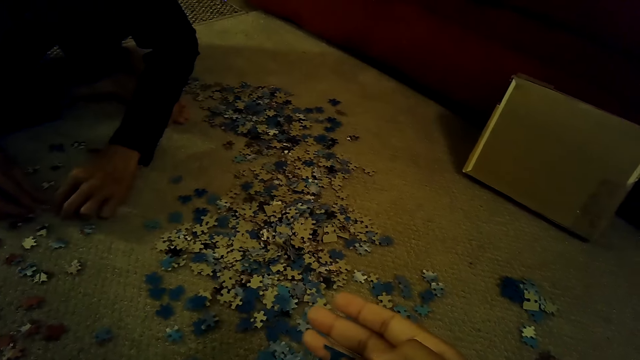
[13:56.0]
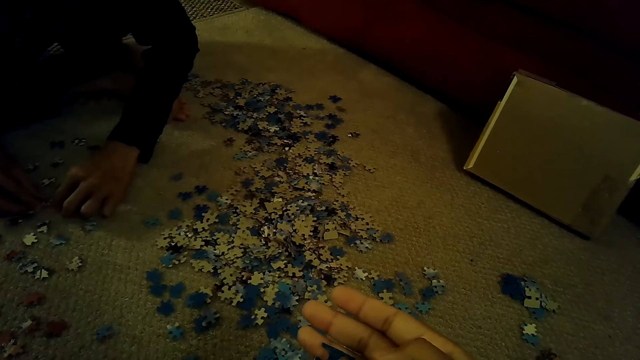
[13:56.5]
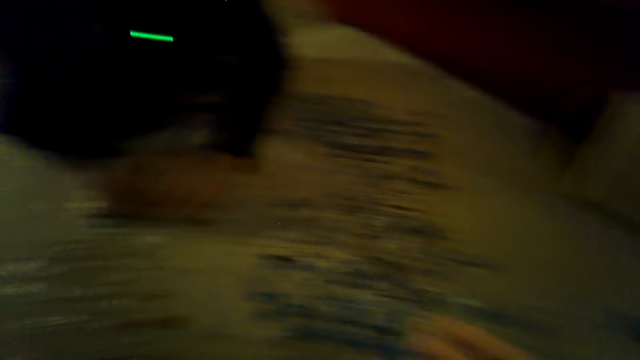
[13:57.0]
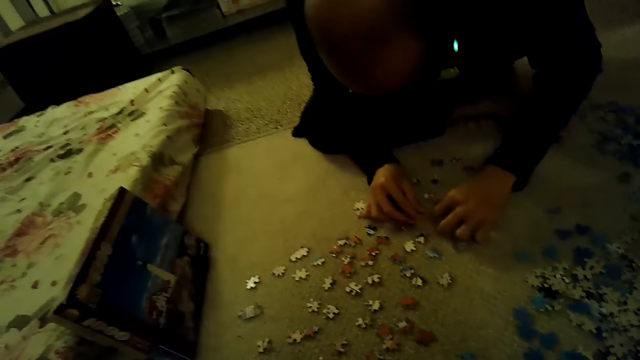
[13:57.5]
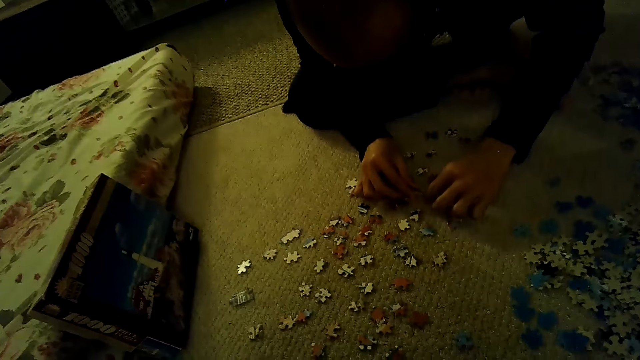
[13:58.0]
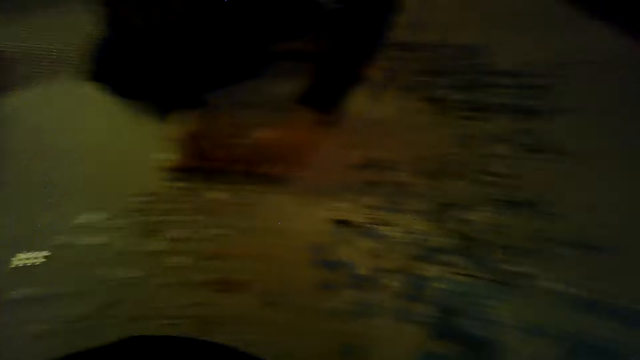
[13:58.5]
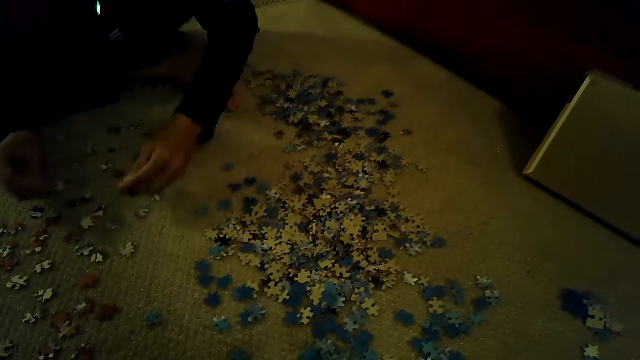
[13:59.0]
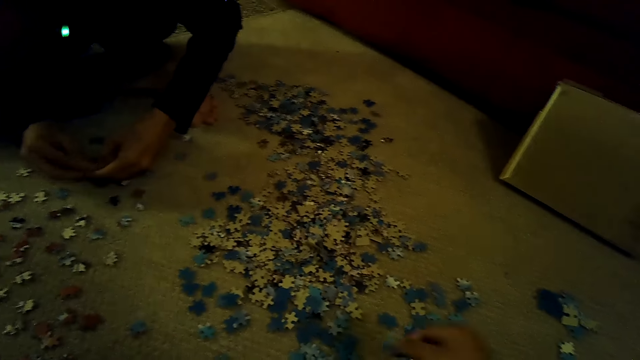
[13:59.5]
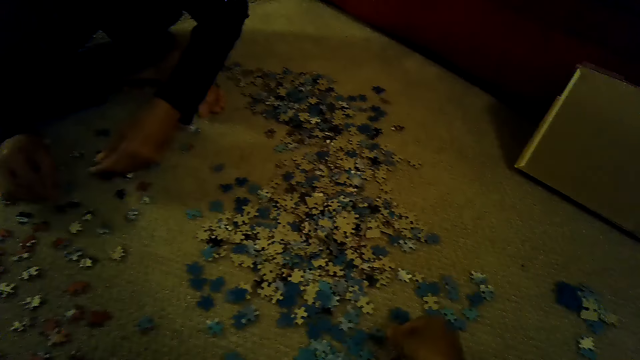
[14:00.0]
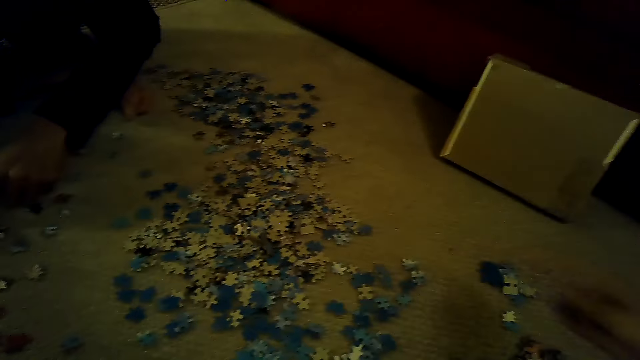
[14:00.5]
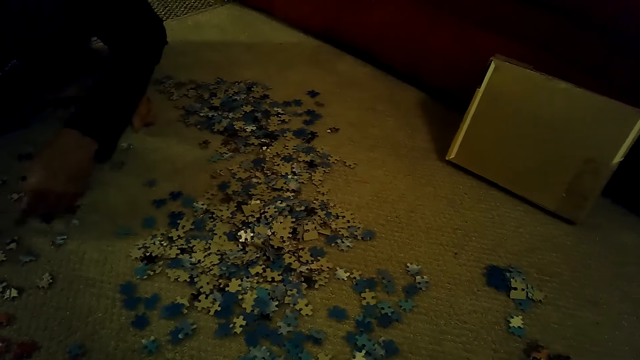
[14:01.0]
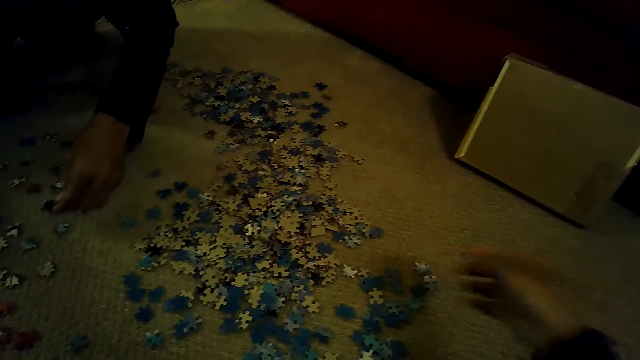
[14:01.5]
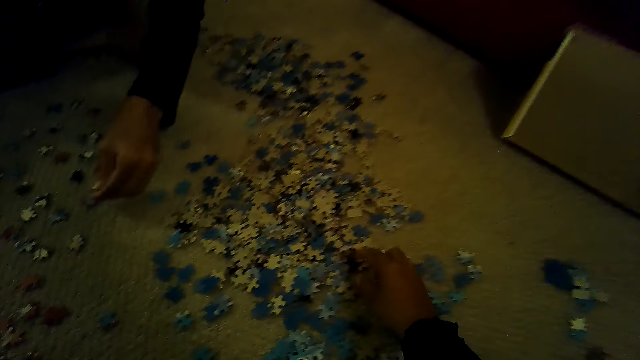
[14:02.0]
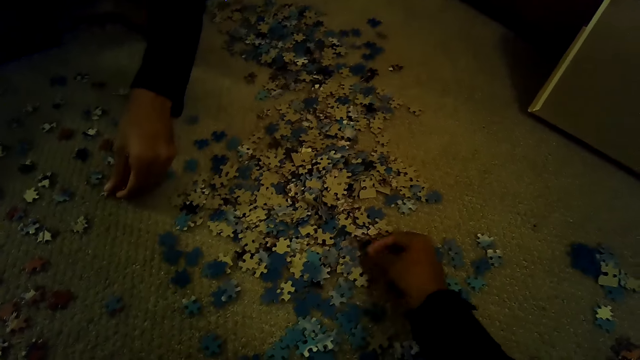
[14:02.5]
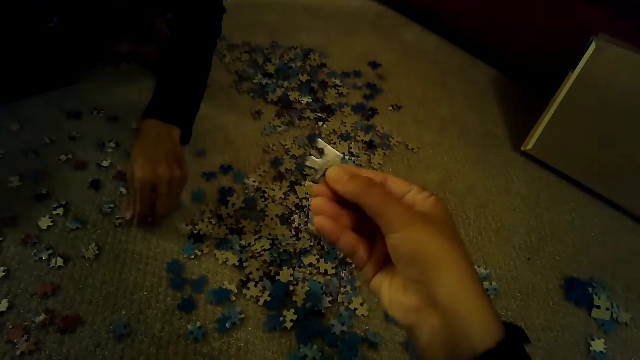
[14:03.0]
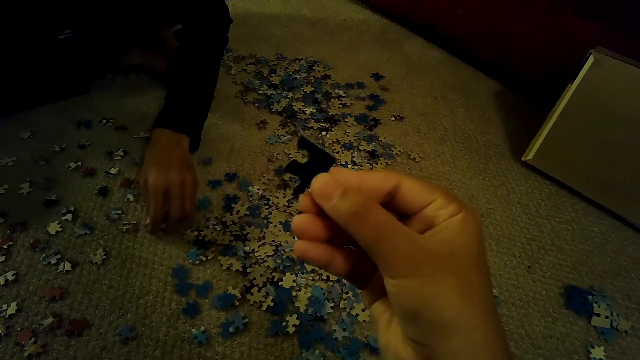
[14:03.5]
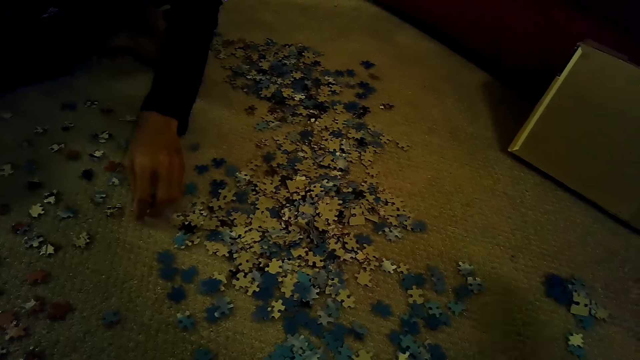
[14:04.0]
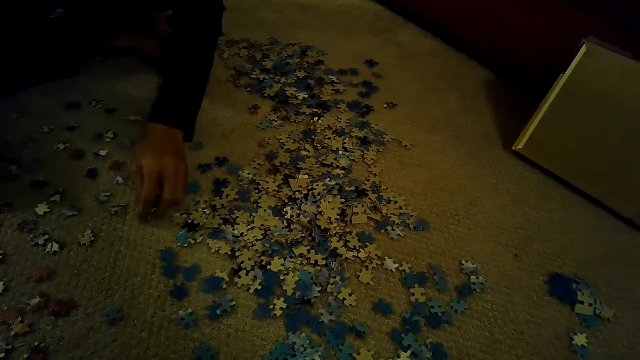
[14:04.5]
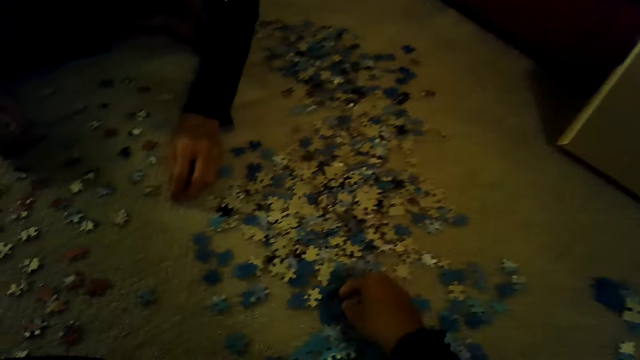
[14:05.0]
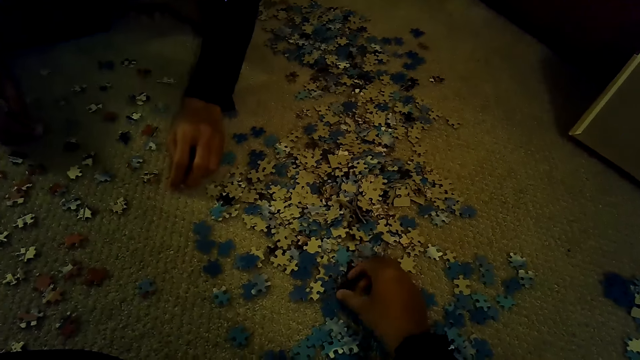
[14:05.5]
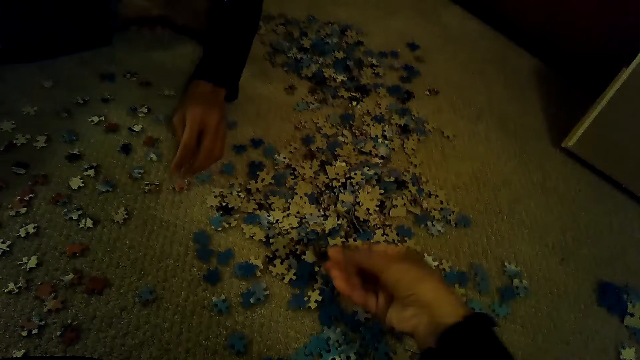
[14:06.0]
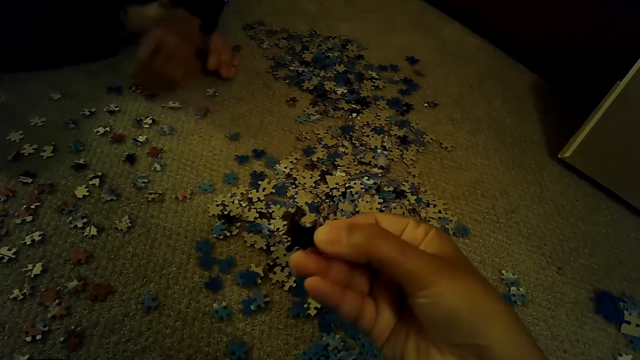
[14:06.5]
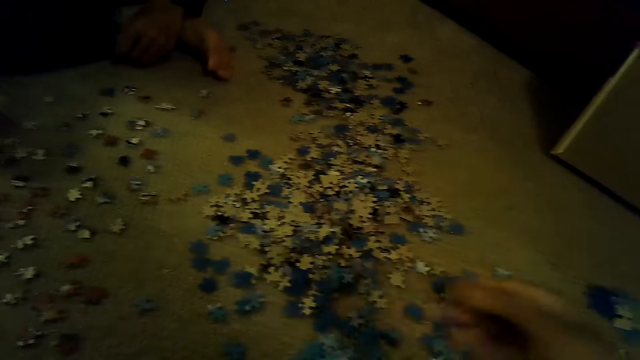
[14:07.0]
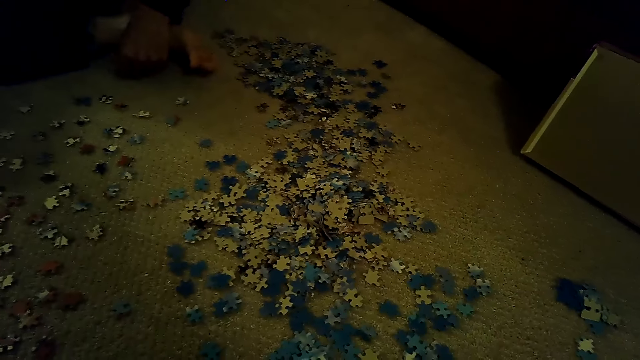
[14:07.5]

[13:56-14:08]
The camera wearer stares at the box of a jigsaw puzzle. A man plays the jigsaw puzzle. The camera wearer stares at the pieces of the jigsaw puzzle. The man sorts the pieces of the jigsaw puzzle. The camera wearer sorts the pieces of the jigsaw puzzle.

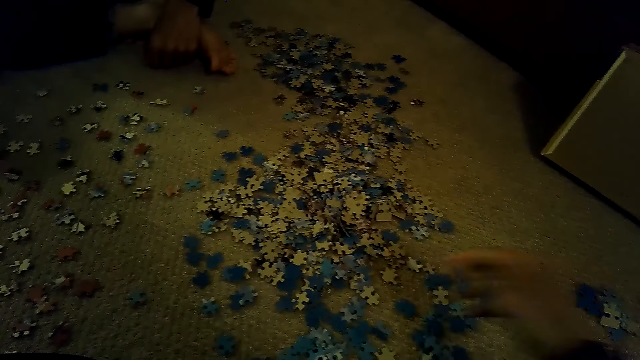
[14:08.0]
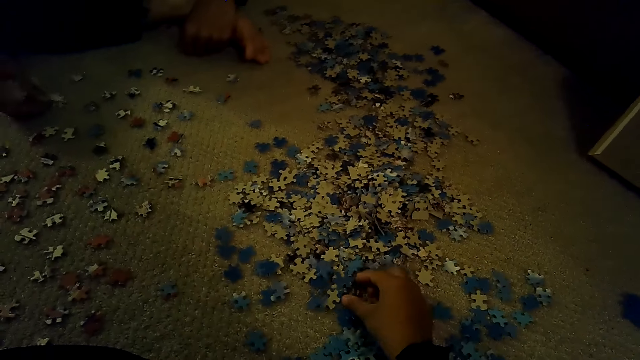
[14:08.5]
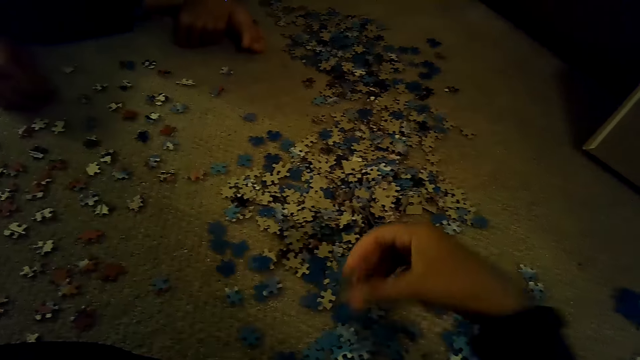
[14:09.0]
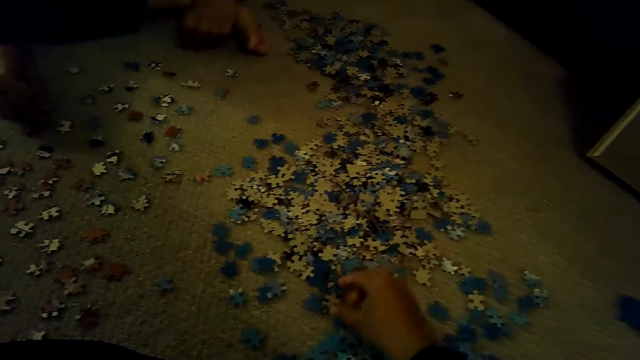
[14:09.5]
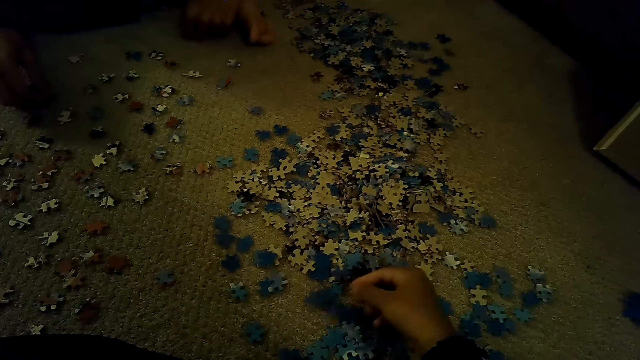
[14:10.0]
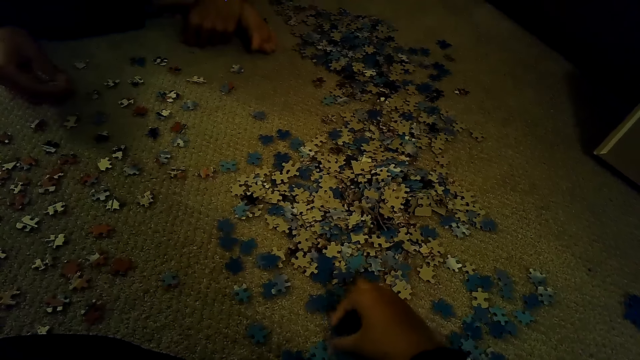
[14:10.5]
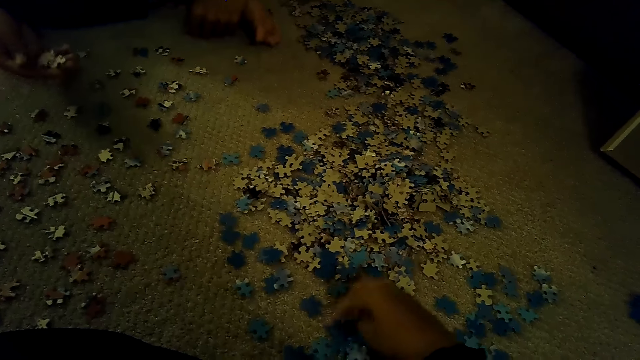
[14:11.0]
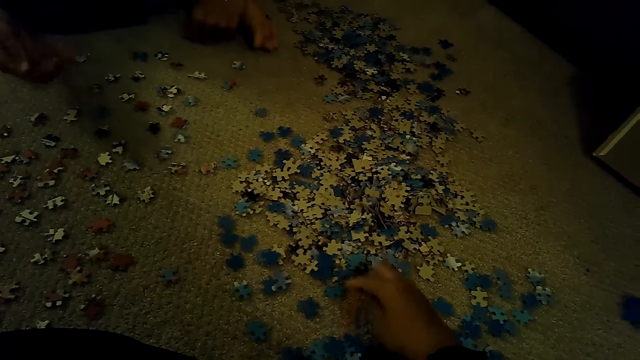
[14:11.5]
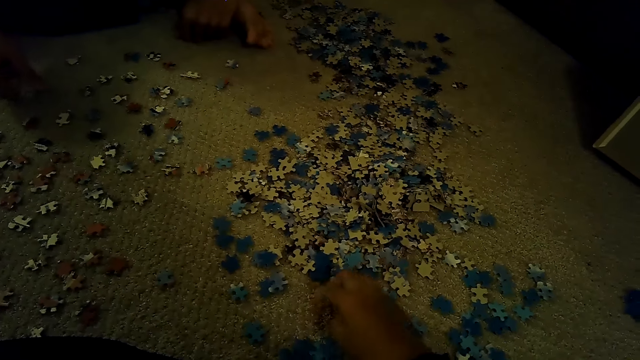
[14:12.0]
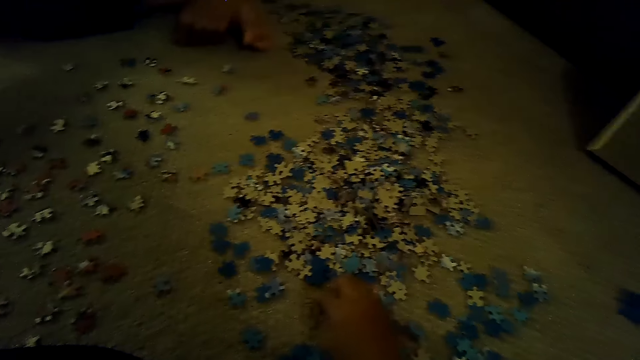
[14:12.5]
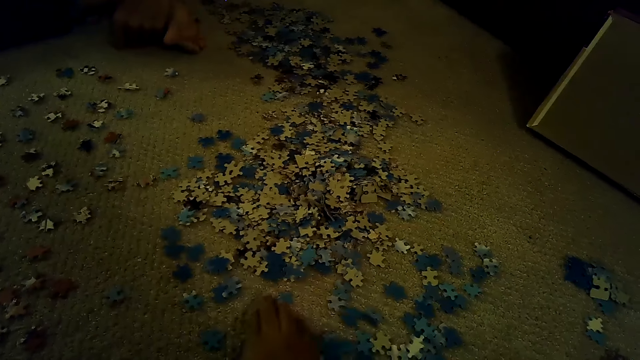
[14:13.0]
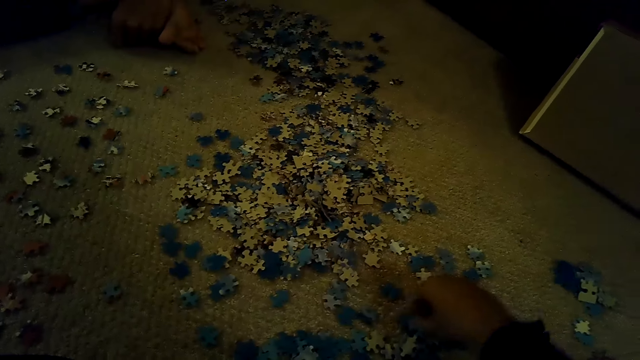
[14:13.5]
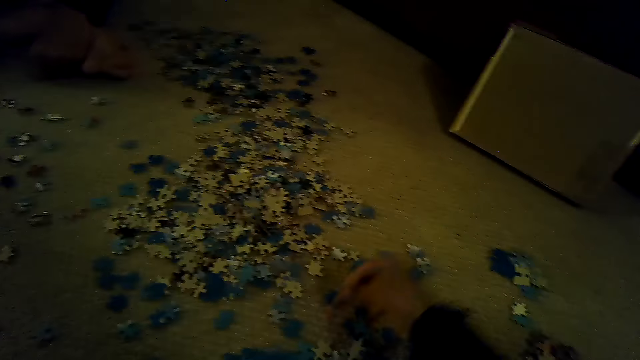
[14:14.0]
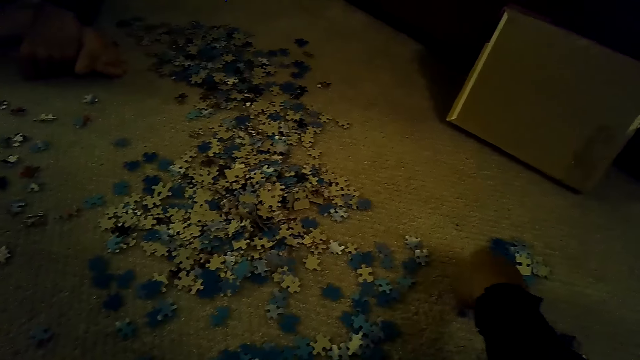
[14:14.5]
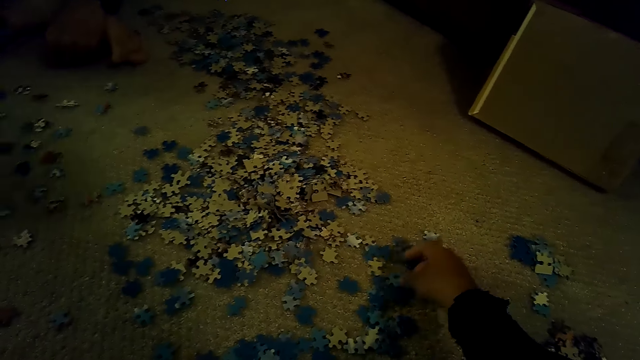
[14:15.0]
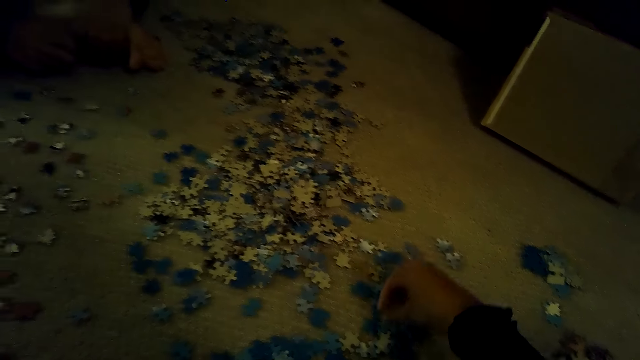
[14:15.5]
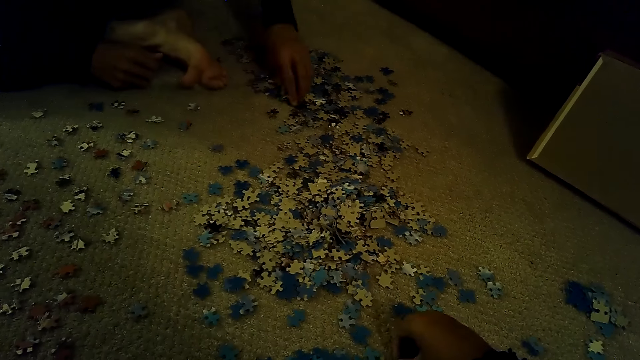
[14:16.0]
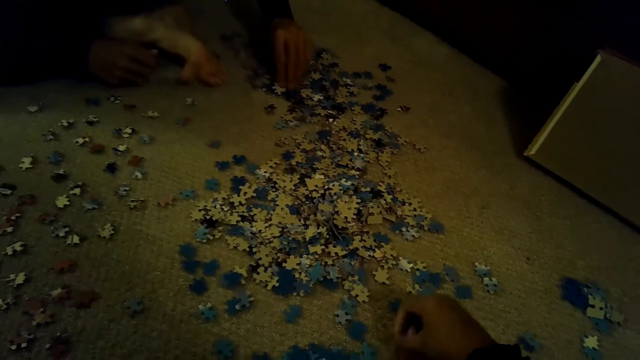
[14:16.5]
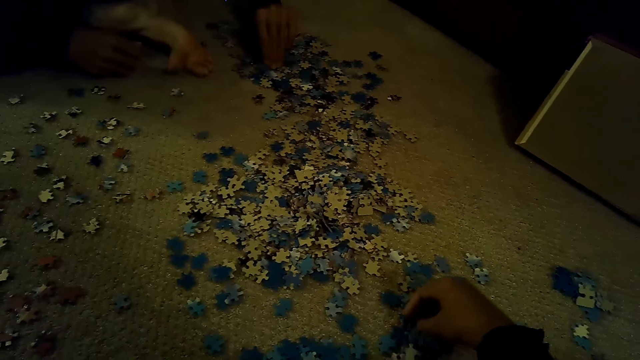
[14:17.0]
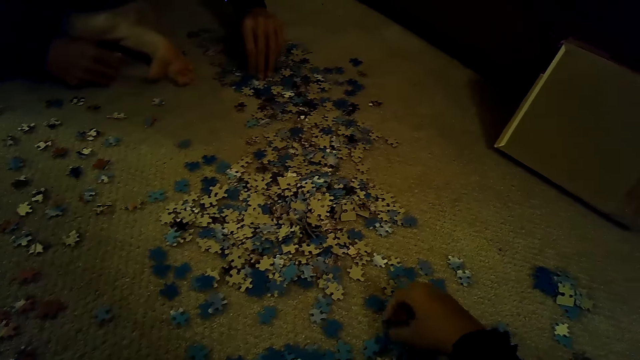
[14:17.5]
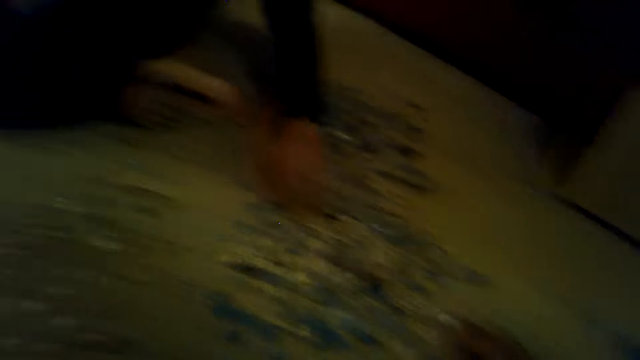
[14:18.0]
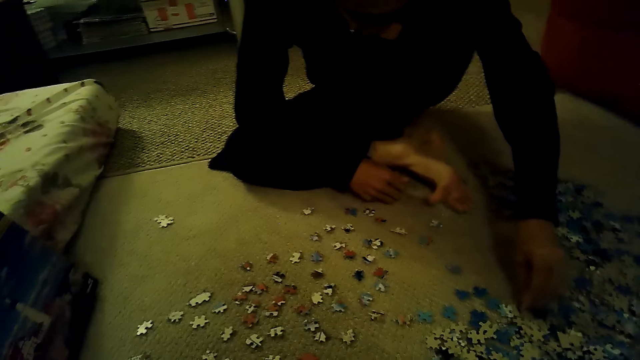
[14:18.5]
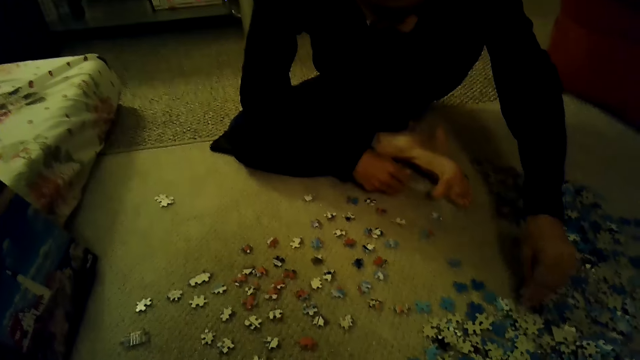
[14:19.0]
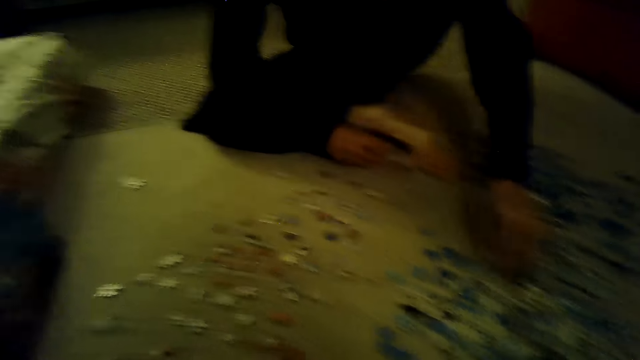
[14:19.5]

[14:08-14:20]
The camera wearer looks around. They stare at the box of a jigsaw puzzle.
